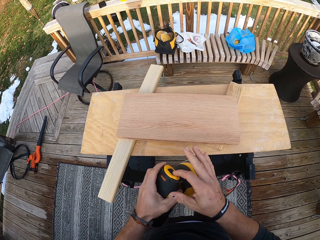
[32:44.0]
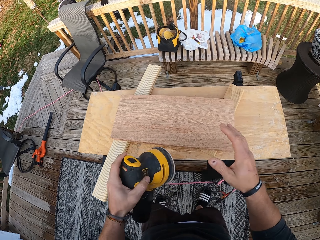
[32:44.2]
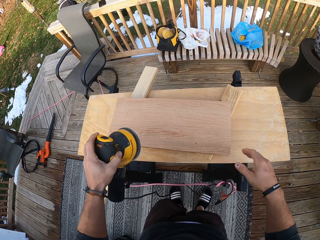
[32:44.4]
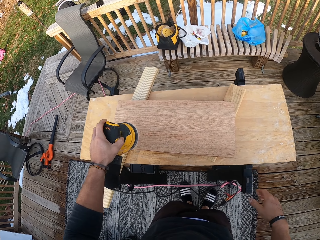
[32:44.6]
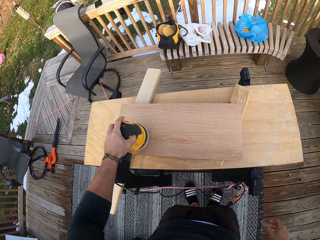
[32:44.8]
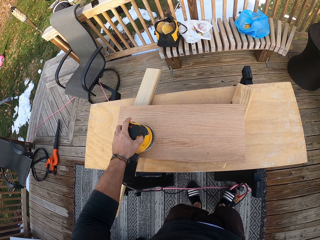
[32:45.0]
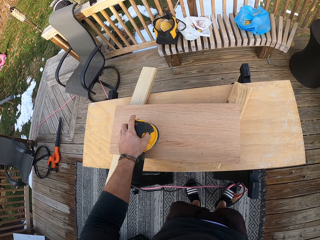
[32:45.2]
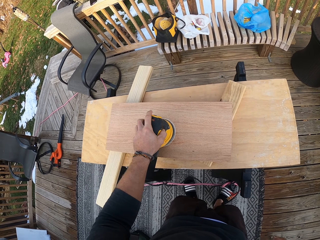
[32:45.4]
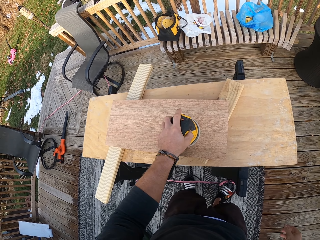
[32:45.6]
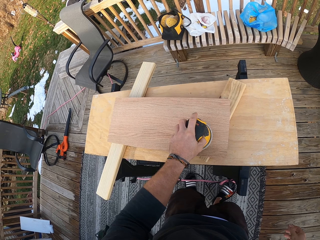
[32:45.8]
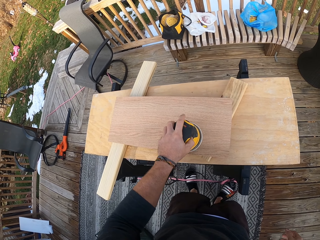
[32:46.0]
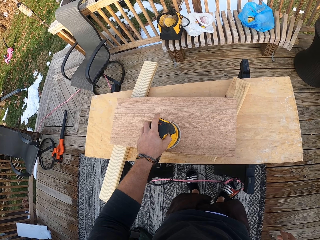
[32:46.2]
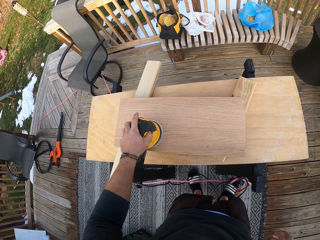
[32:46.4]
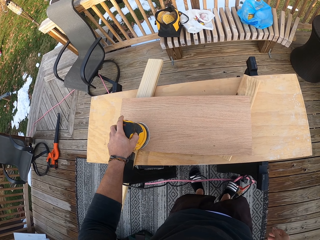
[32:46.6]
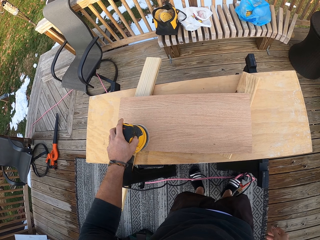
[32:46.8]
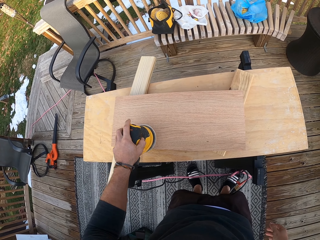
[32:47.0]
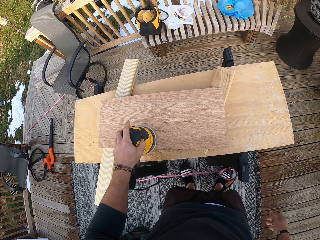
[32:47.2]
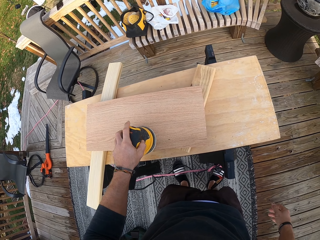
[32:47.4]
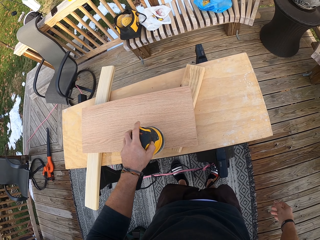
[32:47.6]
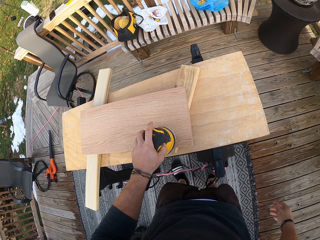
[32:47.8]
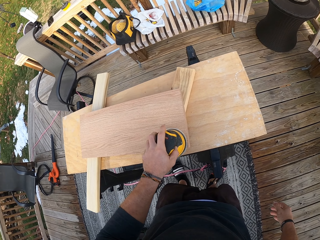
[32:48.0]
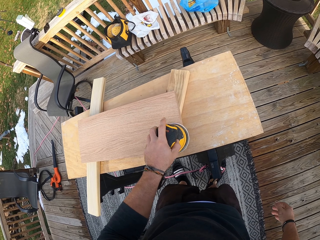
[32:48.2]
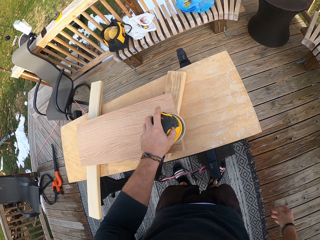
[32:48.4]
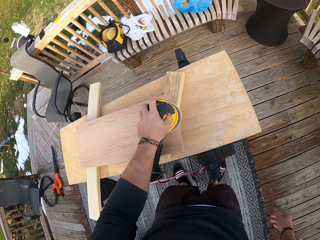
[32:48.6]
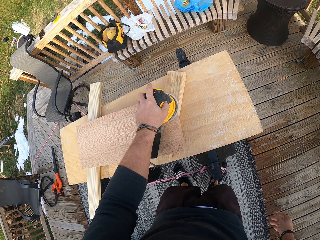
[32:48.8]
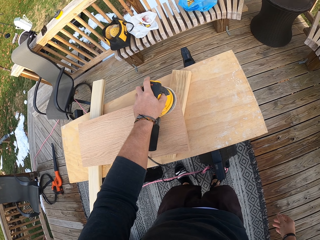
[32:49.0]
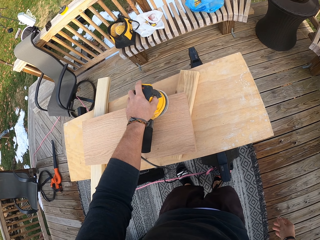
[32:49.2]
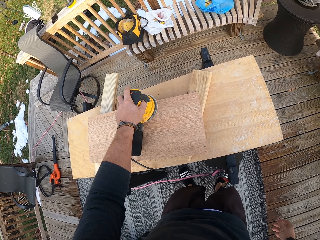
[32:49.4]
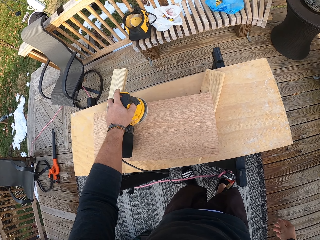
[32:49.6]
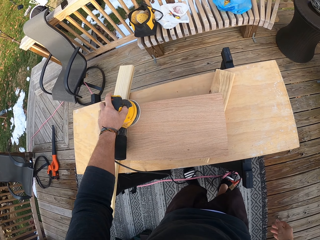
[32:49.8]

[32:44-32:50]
The camera wearer turns on the wood sander. He holds the wood sander with his left hand. He smoothens the wood on the table with the wood sander in his left hand.

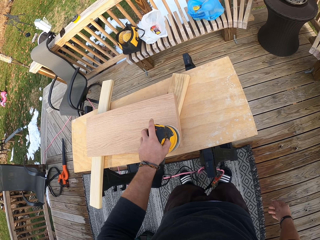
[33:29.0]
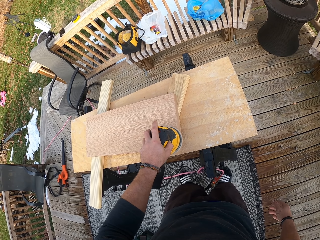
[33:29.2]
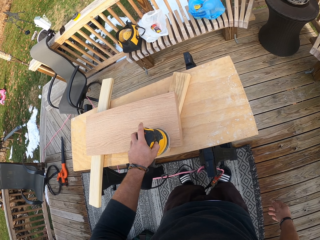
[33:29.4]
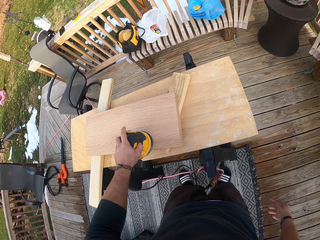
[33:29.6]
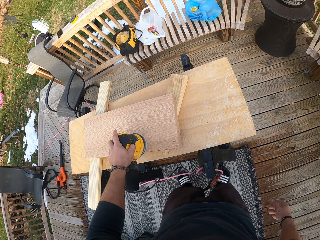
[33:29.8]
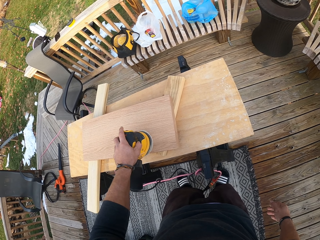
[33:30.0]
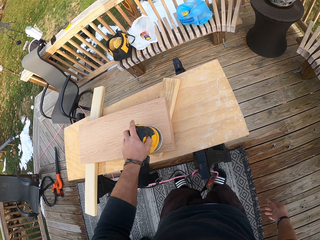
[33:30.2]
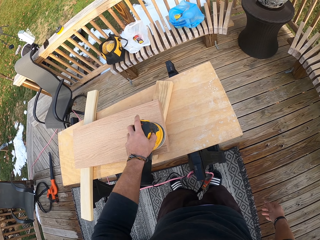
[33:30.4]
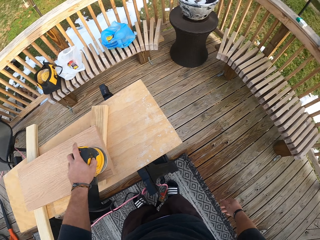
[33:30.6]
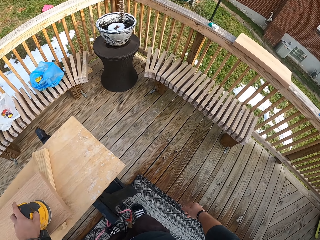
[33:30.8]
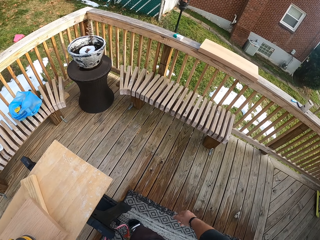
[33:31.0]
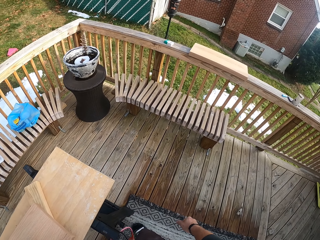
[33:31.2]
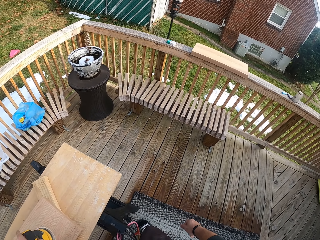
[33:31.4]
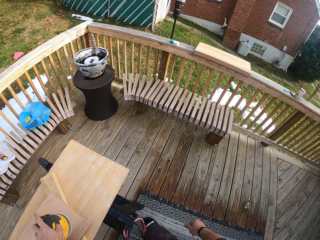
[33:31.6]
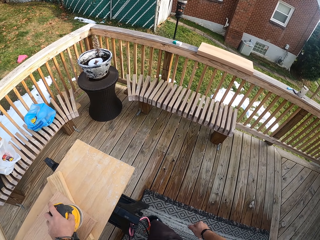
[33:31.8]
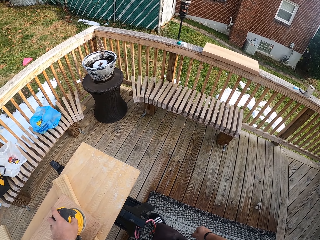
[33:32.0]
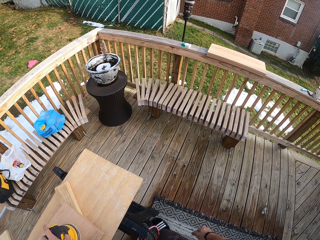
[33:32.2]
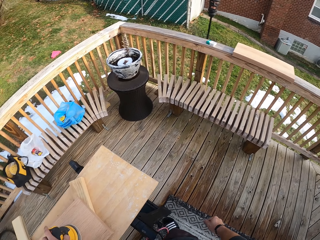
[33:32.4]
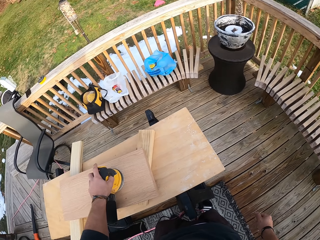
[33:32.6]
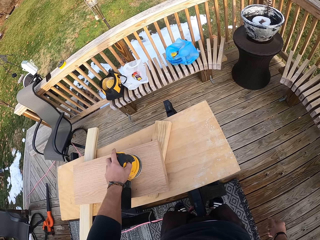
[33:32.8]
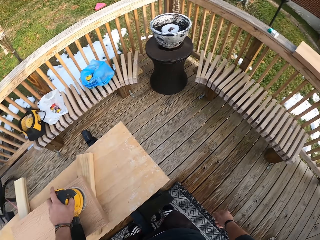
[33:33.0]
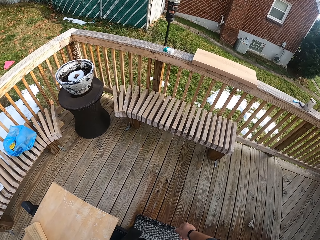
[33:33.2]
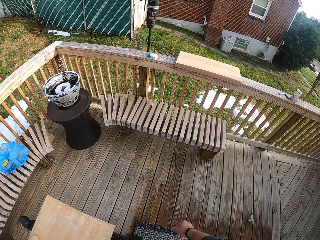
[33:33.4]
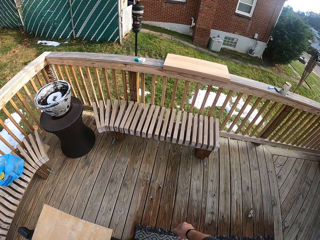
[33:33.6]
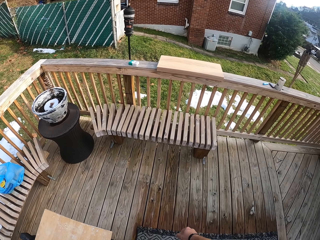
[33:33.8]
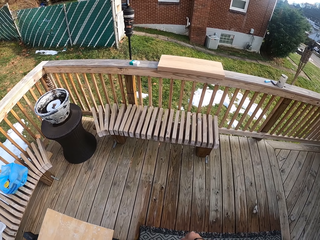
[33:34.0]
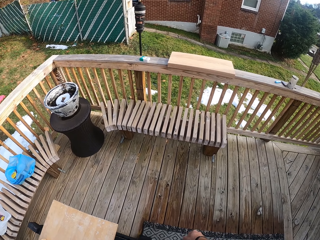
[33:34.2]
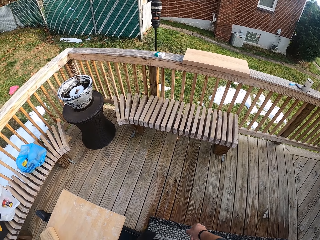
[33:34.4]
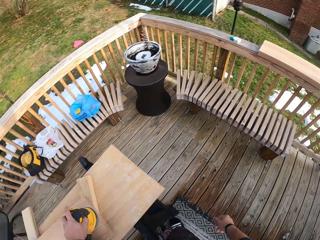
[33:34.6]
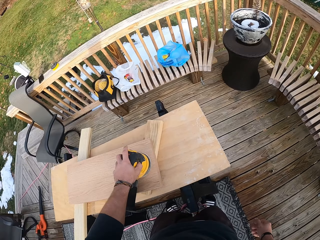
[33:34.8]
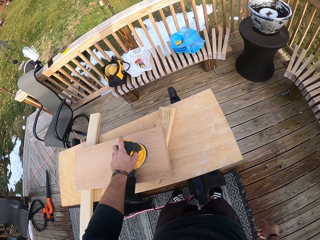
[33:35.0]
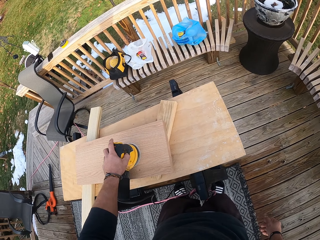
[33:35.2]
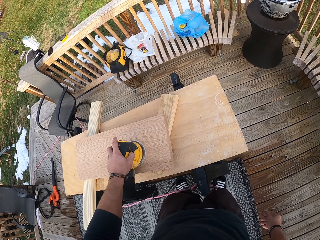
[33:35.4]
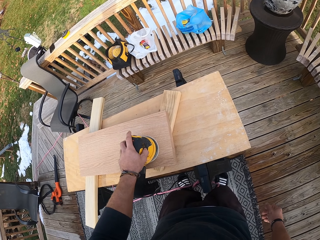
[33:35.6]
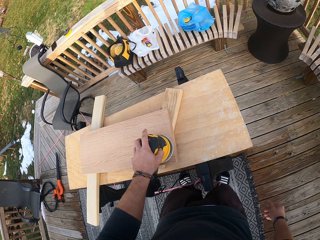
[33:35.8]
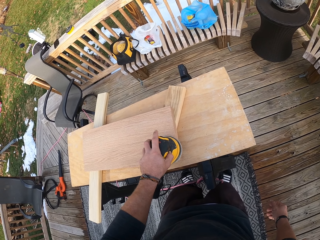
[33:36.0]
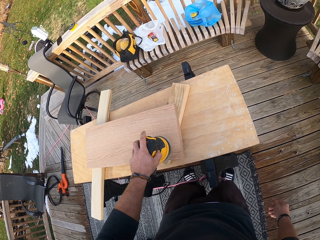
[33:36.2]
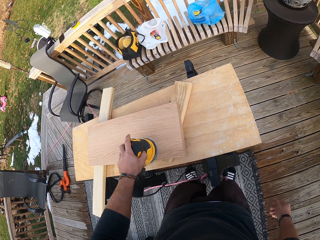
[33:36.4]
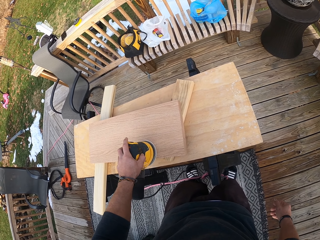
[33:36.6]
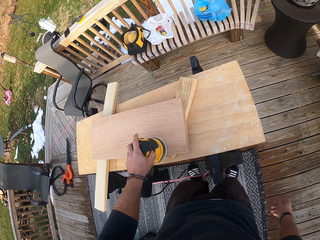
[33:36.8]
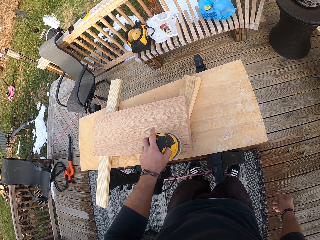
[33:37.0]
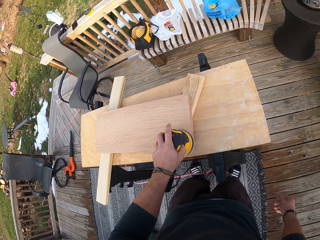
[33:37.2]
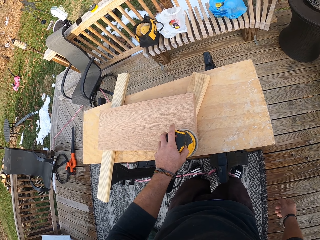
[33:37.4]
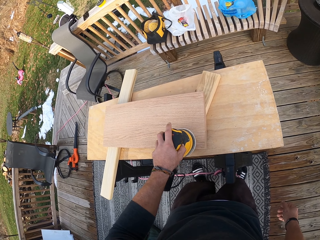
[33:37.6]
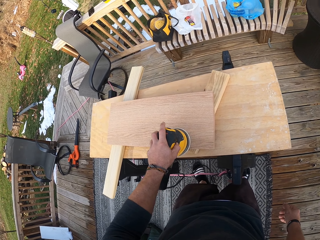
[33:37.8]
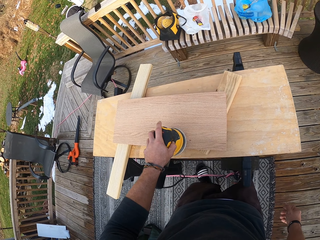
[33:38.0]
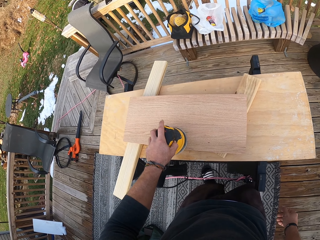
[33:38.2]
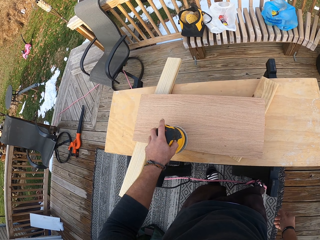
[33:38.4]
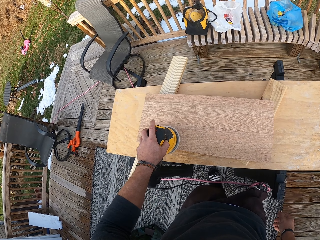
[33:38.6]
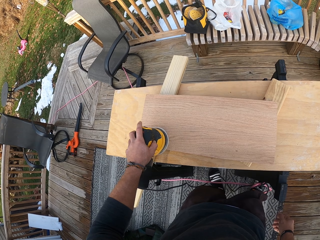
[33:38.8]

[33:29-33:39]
The camera wearer looks around. They look around again.

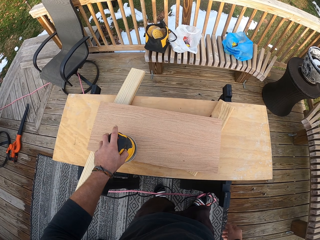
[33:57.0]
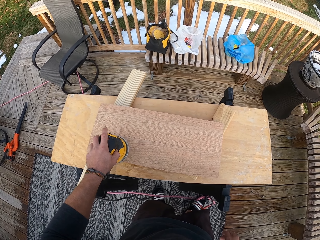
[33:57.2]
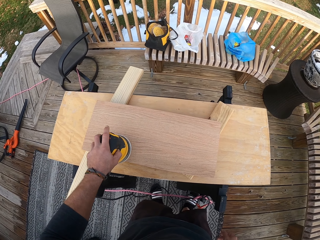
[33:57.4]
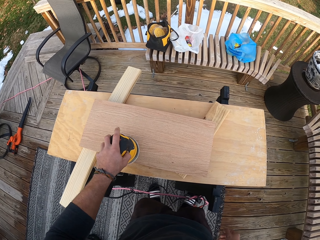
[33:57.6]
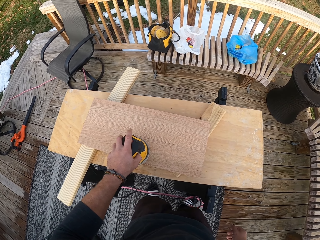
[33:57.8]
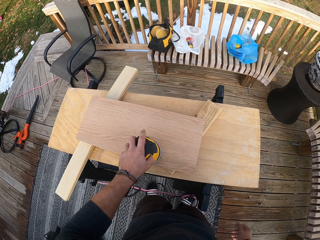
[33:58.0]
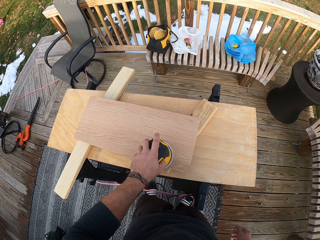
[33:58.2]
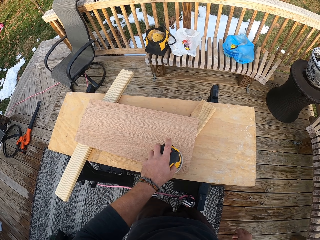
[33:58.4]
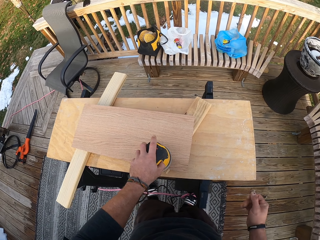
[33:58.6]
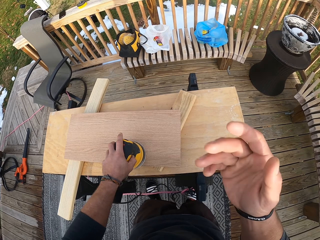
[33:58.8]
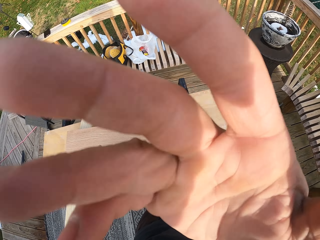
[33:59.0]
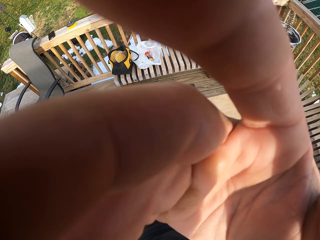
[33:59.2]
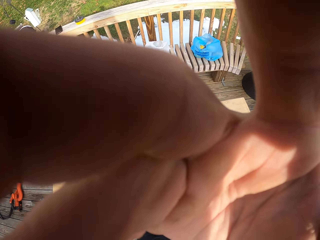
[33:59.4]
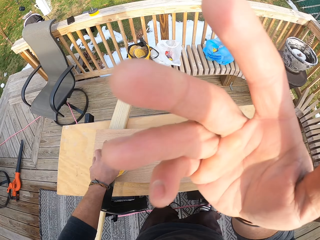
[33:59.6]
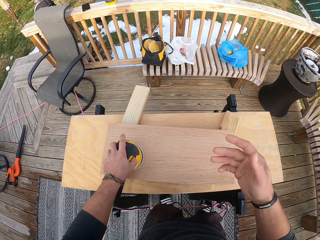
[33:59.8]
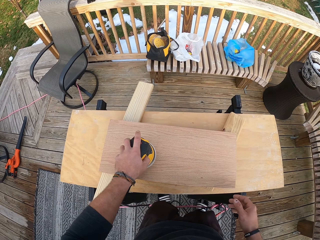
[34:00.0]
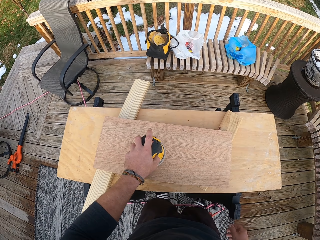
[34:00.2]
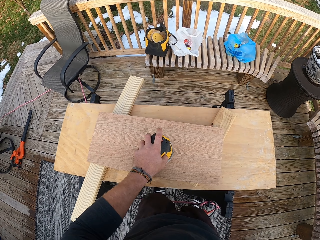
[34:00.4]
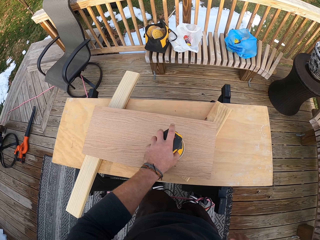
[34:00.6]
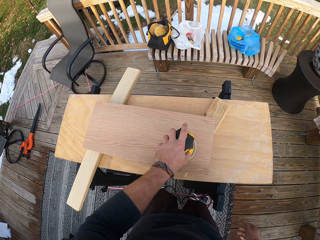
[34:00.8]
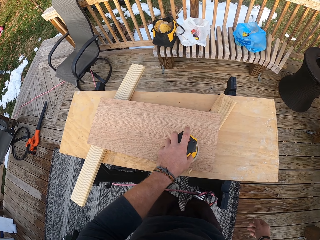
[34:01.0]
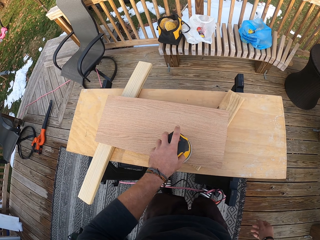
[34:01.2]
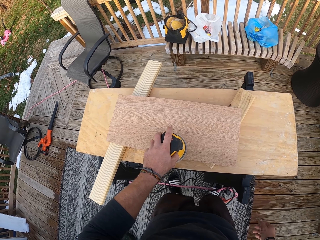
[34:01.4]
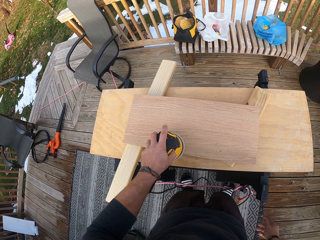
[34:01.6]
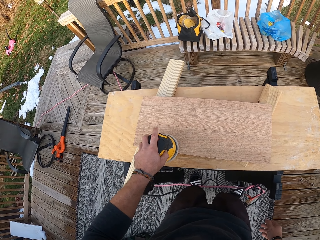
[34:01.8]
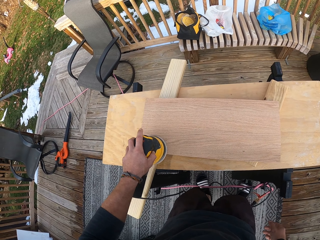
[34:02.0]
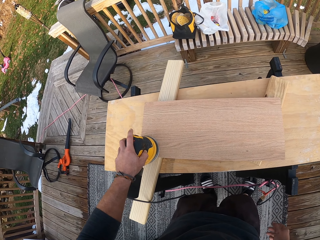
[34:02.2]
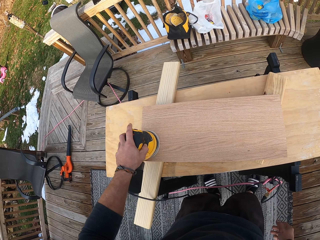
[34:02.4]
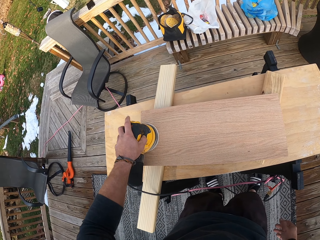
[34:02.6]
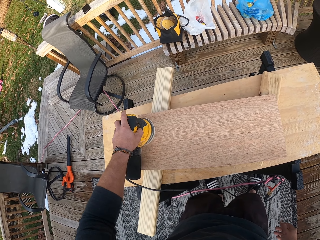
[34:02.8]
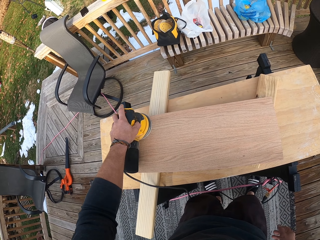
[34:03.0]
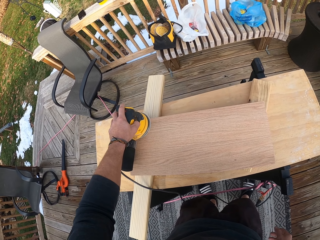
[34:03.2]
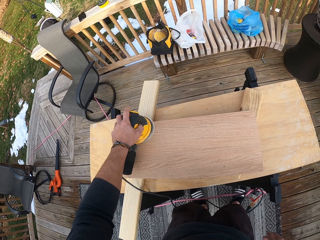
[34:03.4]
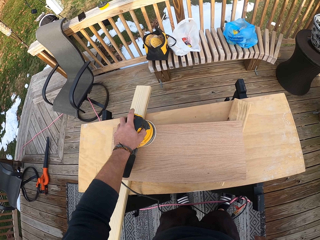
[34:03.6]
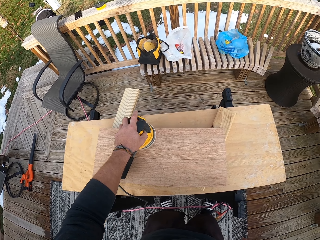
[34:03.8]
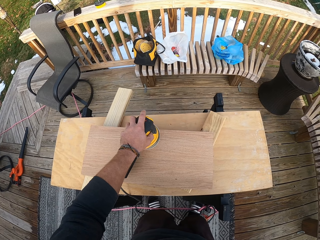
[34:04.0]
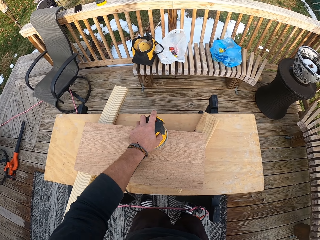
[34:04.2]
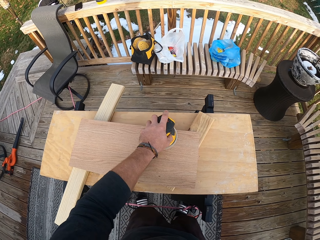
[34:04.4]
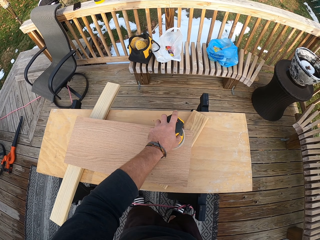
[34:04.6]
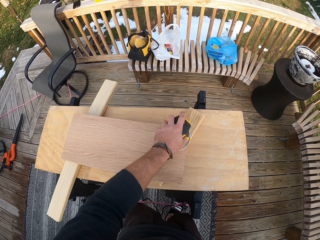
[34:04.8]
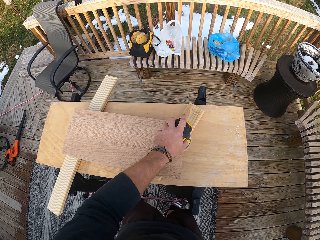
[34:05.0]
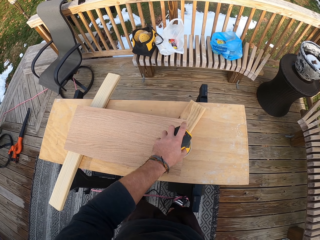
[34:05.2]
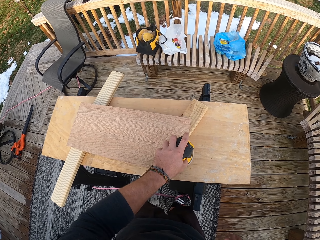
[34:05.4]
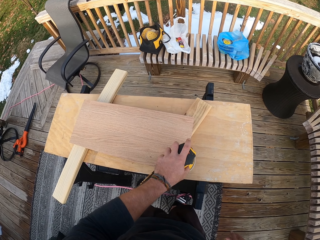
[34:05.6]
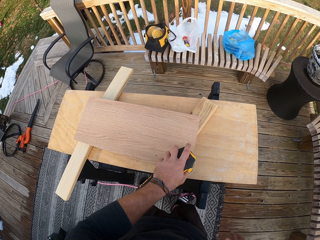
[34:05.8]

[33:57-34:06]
The camera wearer touches a camera on his head with his right hand. He adjusts the camera with his right hand. He smoothens the wood.
